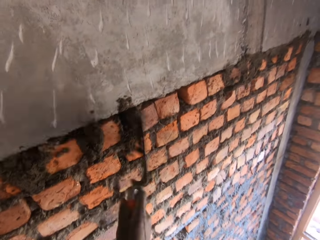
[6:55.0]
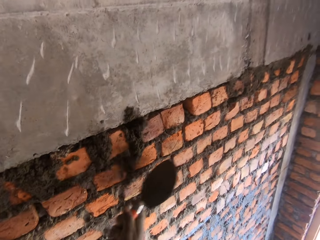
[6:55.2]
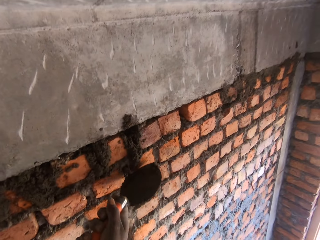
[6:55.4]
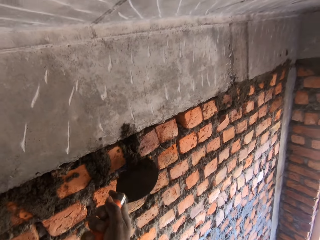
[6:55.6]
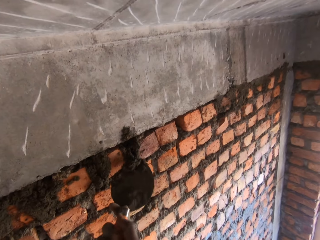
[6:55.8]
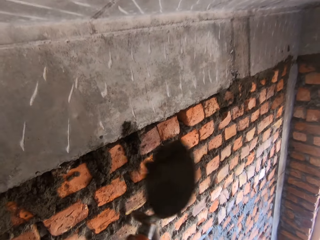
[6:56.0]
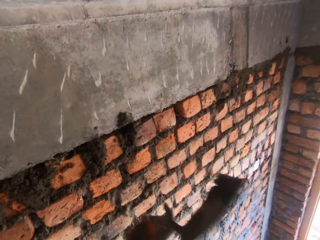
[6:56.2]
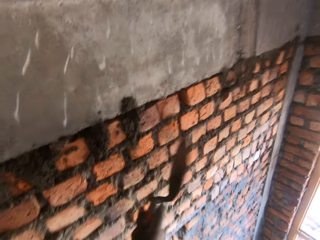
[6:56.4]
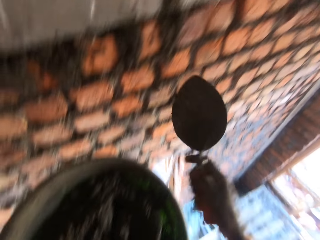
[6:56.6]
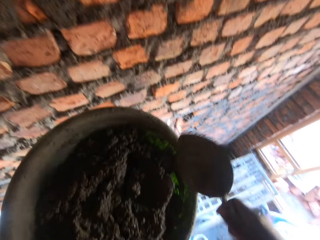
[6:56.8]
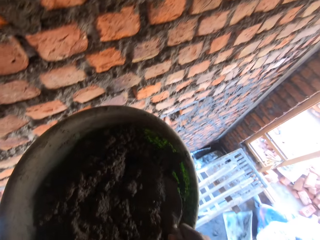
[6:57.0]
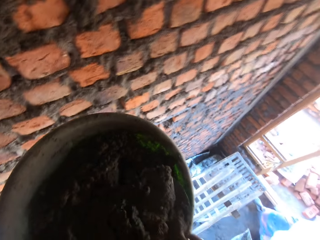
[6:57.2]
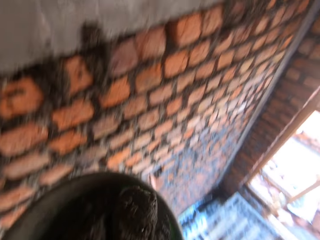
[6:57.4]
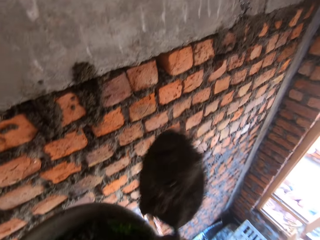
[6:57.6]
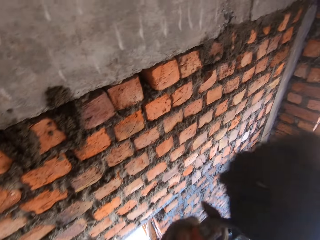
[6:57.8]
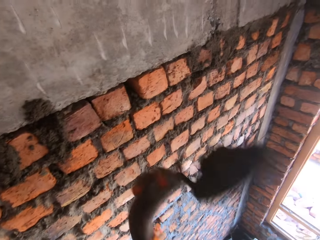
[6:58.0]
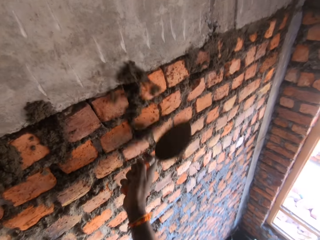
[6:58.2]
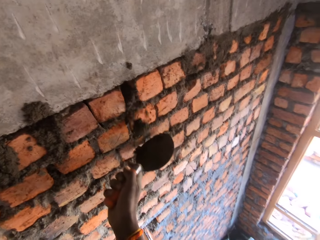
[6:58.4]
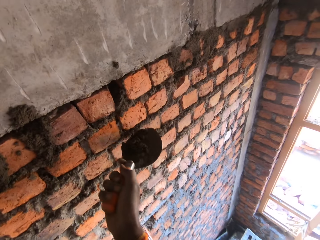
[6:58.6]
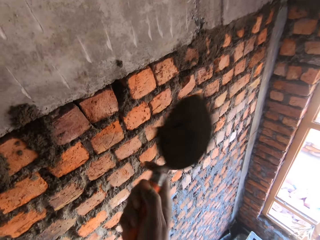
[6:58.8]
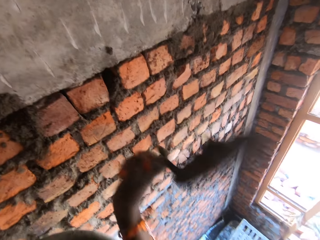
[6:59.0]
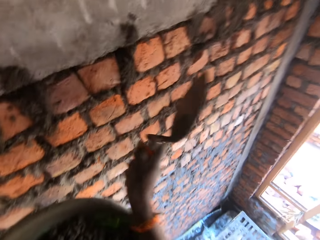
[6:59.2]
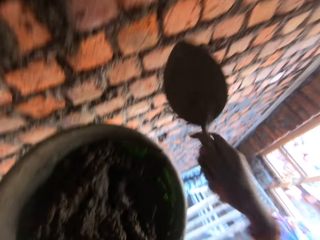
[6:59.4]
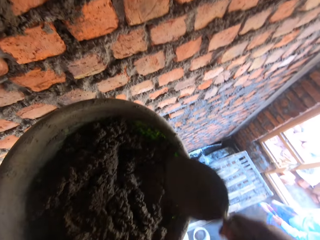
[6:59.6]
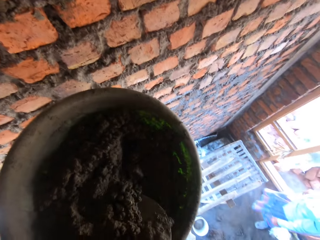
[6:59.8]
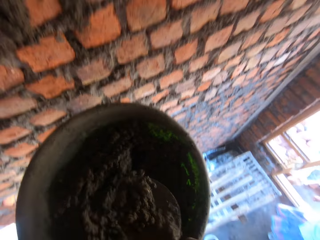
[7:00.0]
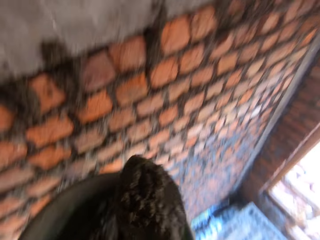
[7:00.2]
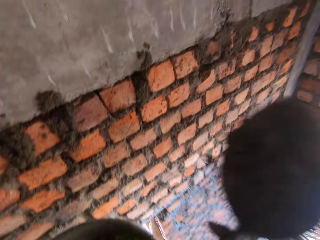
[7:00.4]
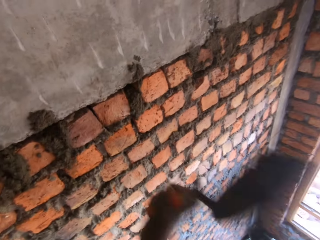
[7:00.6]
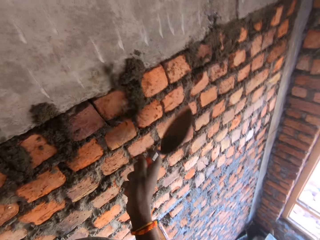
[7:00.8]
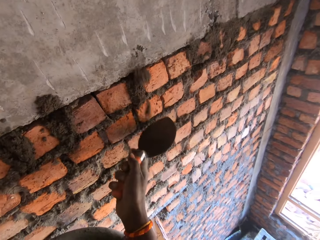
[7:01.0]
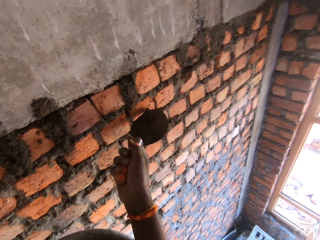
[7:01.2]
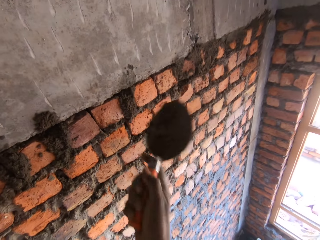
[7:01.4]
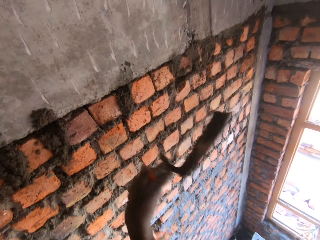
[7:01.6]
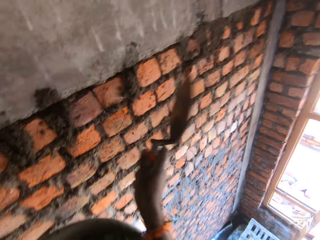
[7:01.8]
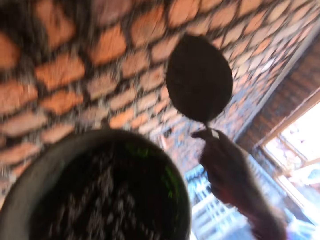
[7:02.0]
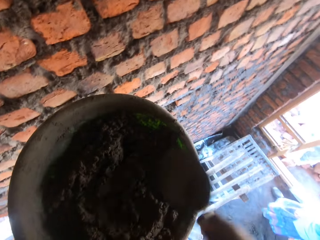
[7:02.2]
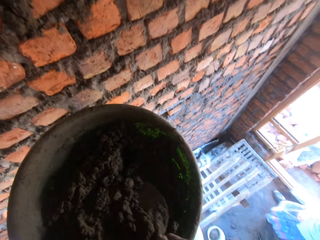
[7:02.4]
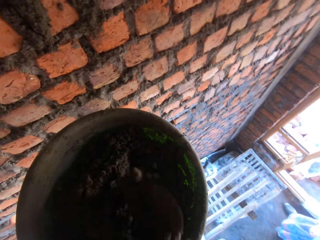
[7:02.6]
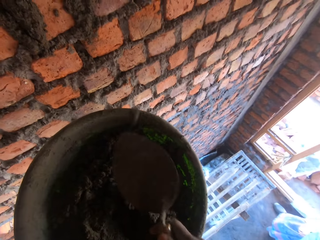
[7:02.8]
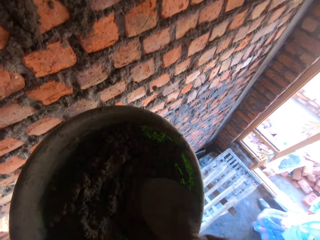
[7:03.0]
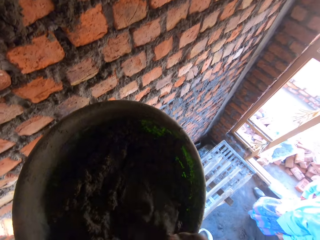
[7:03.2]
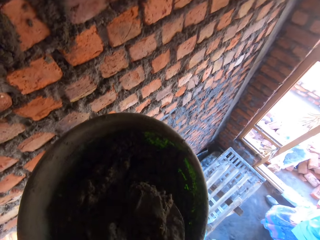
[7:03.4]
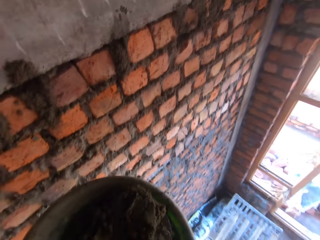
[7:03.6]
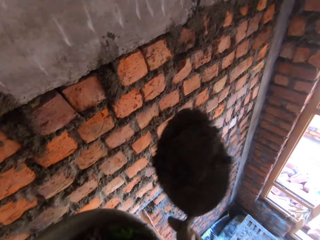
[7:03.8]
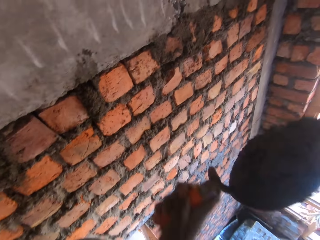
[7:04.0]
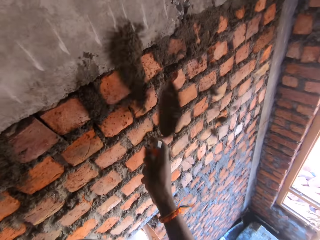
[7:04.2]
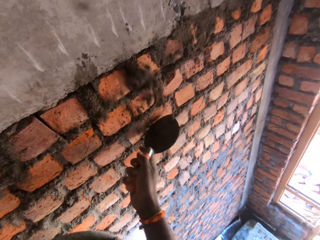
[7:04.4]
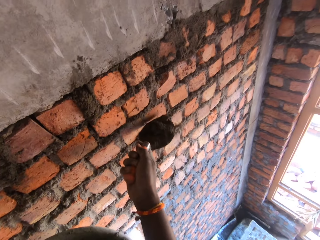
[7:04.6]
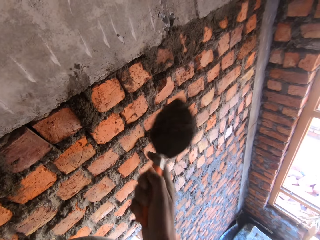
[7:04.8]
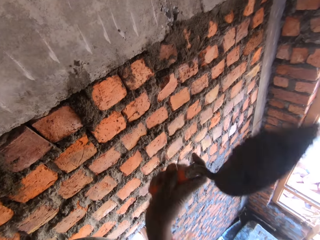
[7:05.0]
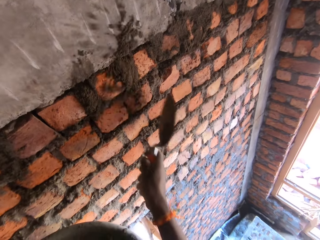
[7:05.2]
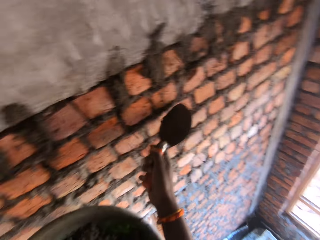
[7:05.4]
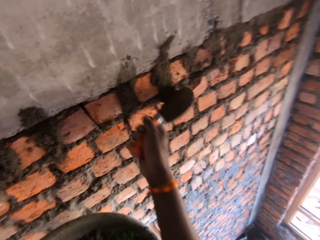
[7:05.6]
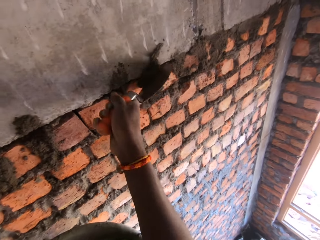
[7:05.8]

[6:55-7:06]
The camera wearer plasters the brick wall with the mortar paste in the hand trowel in his right hand. He adjusts the mortar paste on the brick wall with the hand trowel in his right hand. He packs the mortar paste from the pan with the hand trowel in his right hand. He plasters the brick wall with the mortar paste in the hand trowel in his right hand. He packs the mortar paste from the pan with the hand trowel in his right hand. He plasters the brick wall with the mortar paste in the hand trowel in his right hand. He adjusts the mortar paste on the brick wall with the hand trowel in his right hand. He packs the mortar paste from the pan with the hand trowel in his right hand. He plasters the brick wall with the mortar paste in the hand trowel in his right hand.

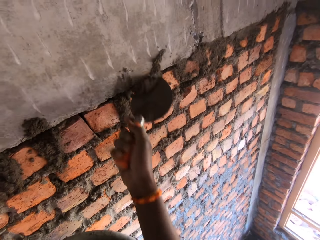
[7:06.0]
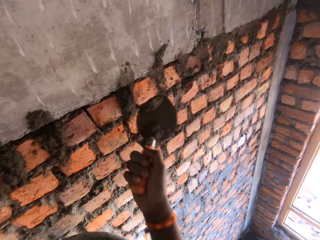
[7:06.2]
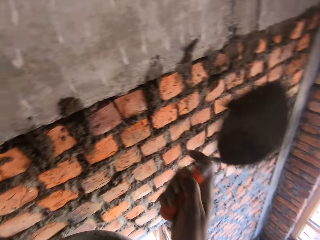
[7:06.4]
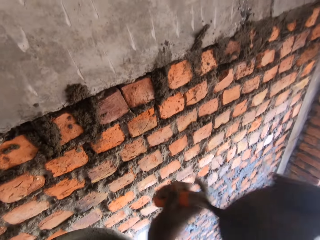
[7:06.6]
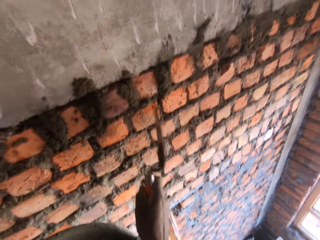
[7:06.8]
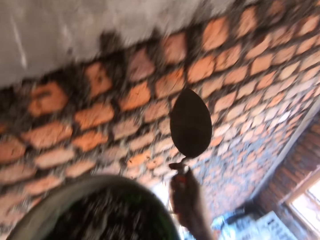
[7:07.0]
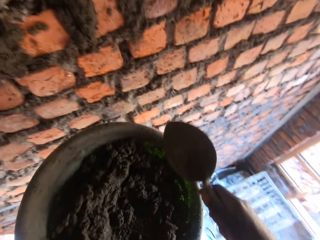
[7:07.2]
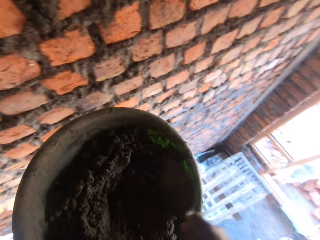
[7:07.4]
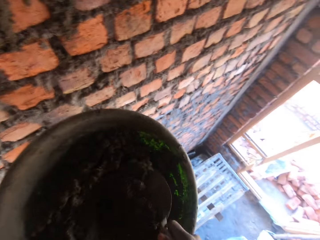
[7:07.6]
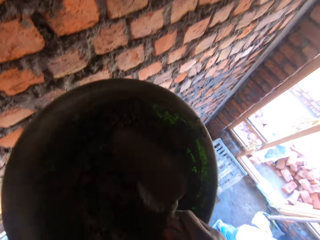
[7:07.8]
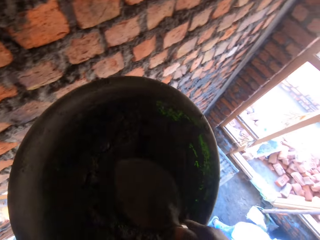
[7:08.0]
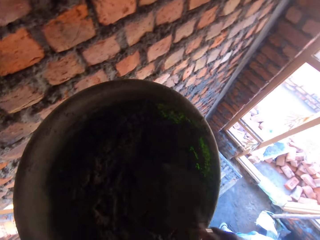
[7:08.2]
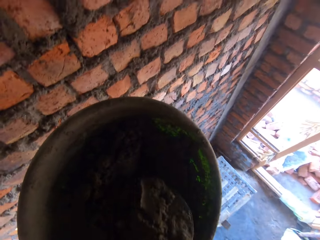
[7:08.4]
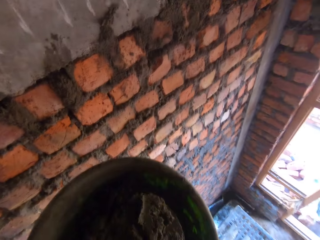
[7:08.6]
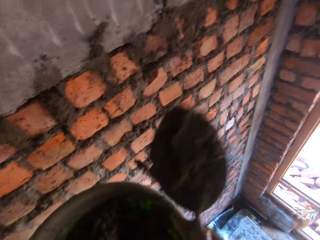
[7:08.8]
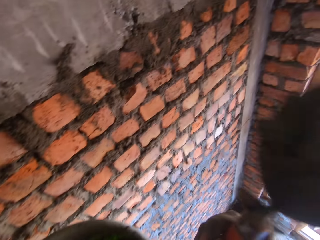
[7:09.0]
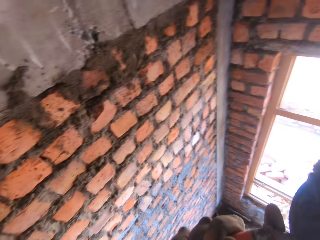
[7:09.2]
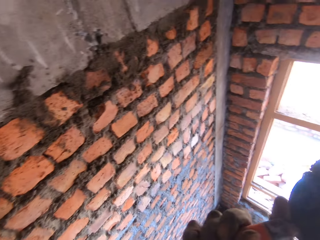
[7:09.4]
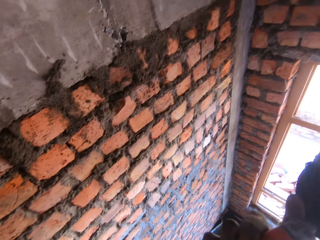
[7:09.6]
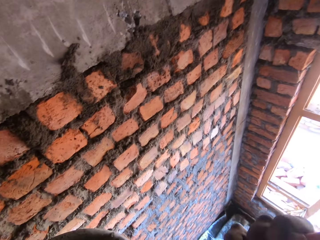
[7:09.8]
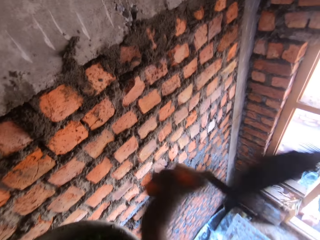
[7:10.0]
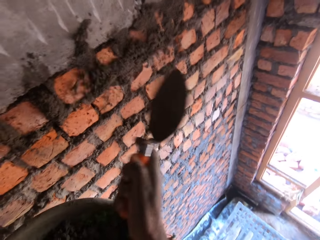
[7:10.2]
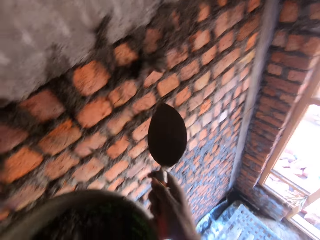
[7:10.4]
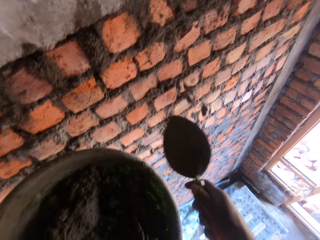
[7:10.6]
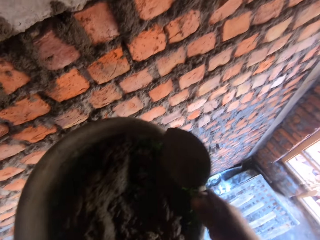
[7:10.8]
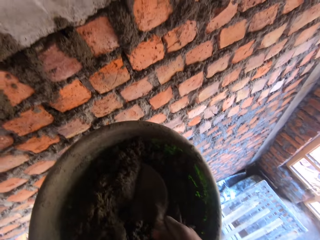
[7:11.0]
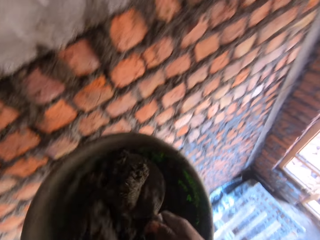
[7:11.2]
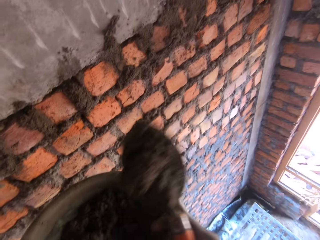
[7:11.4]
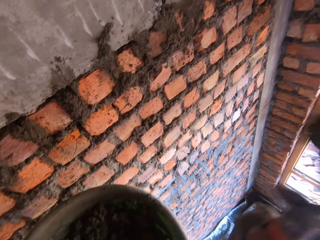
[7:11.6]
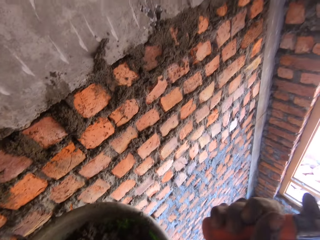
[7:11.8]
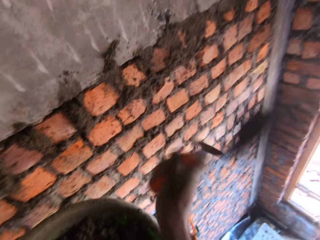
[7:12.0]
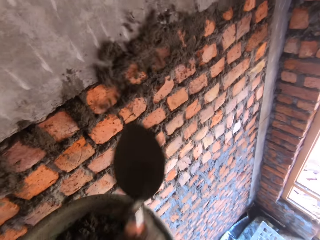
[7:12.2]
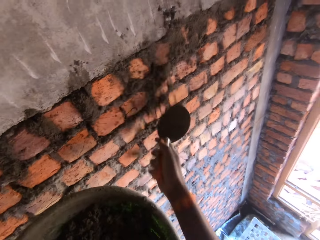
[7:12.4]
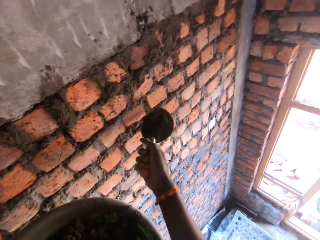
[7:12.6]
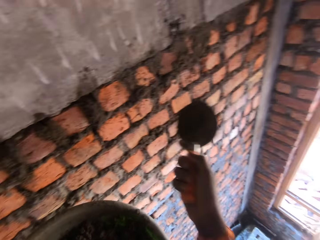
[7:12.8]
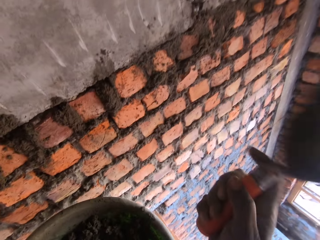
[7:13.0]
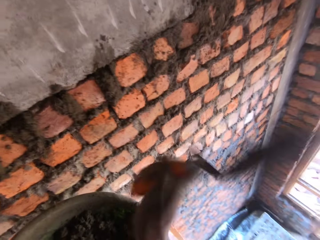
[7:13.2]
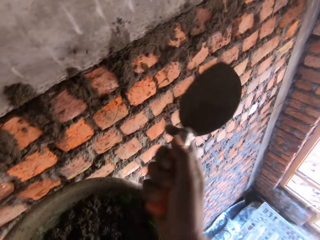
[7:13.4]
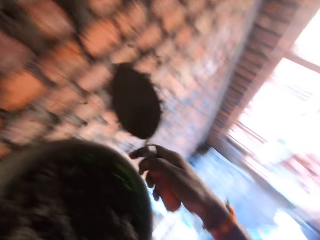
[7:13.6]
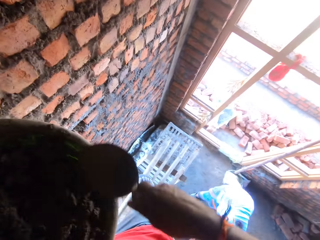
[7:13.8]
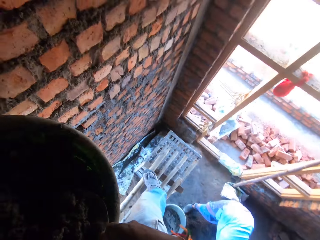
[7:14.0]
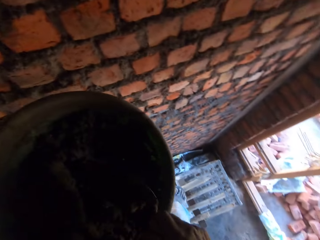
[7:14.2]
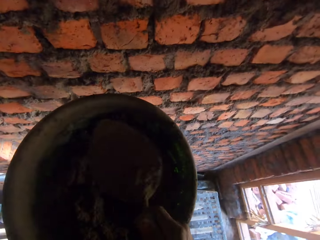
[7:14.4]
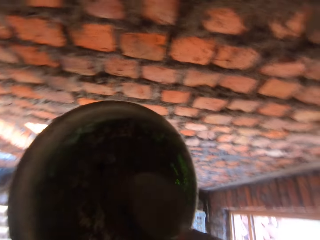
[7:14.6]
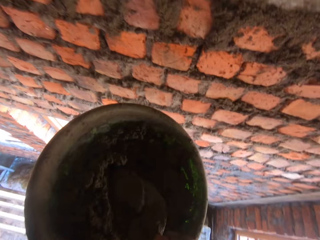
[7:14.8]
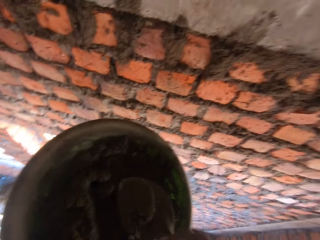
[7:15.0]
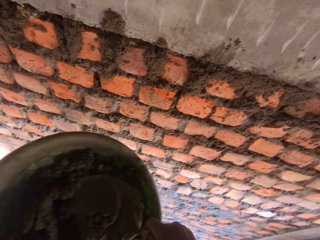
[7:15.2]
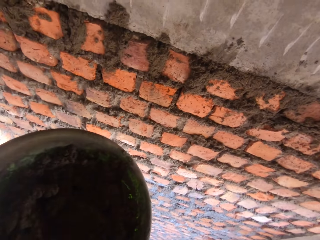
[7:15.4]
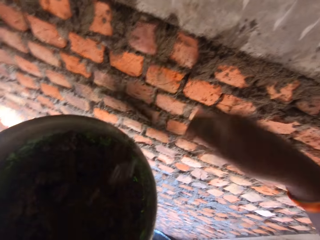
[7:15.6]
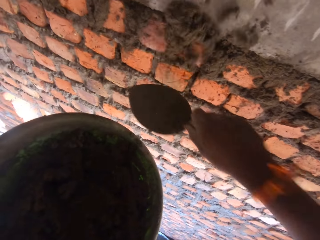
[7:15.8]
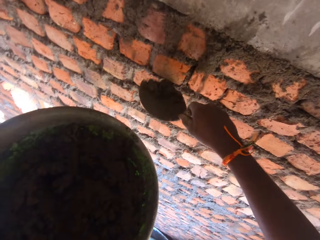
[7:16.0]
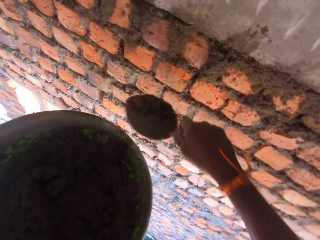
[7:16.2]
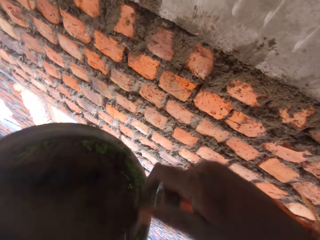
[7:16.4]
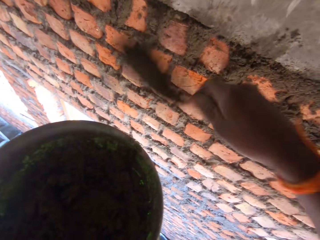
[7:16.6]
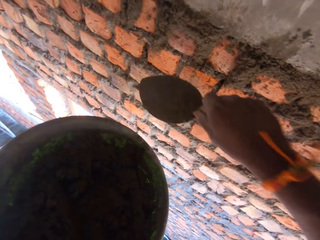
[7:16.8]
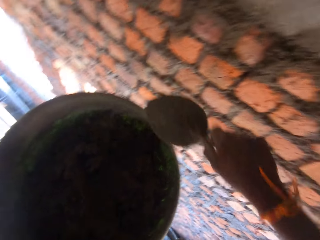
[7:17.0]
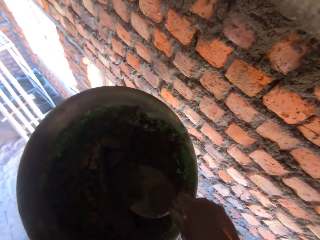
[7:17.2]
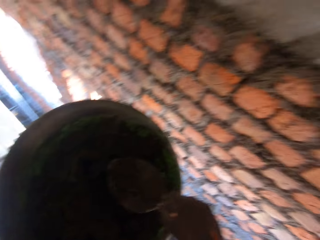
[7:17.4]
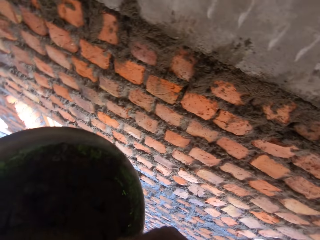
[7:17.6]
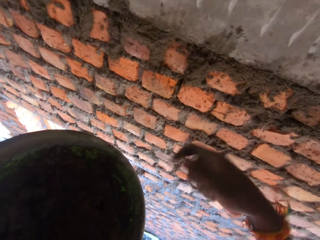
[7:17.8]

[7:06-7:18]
The camera wearer adjusts the mortar paste or concrete on the brick wall with the hand trowel in his right hand. He plasters the brick wall with the mortar paste in the hand trowel in his right hand. He mixes the mortar paste in the pan with the hand trowel in his right hand. He packs the mortar paste from the pan with the hand trowel in his right hand. He plasters the brick wall with the mortar paste in the hand trowel in his right hand. He packs the mortar paste from the pan with the hand trowel in his right hand. He plasters the brick wall with the mortar paste in the hand trowel in his right hand. He mixes the mortar paste in the pan with the hand trowel in his right hand. He packs the mortar paste from the pan with the hand trowel in his right hand. He plasters the brick wall with the mortar paste in the hand trowel in his right hand. He scoops the concrete with the trowel.
